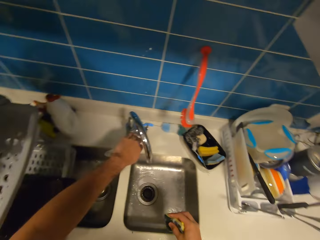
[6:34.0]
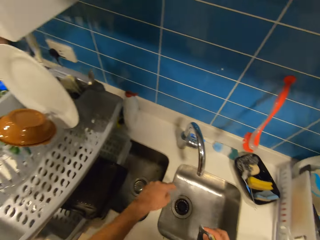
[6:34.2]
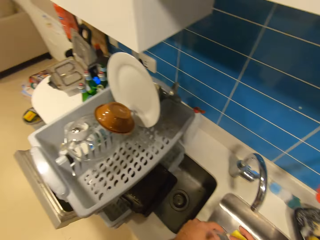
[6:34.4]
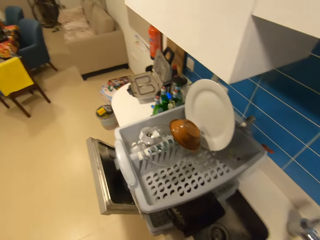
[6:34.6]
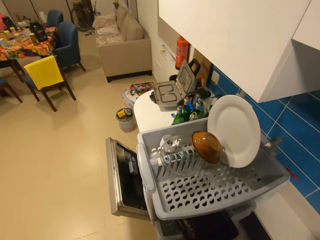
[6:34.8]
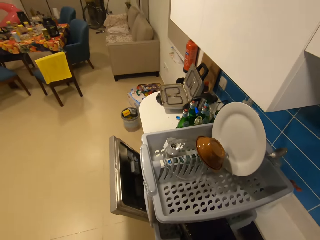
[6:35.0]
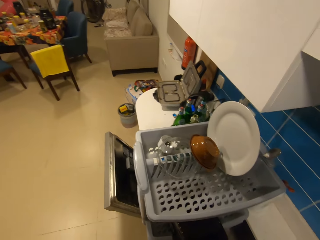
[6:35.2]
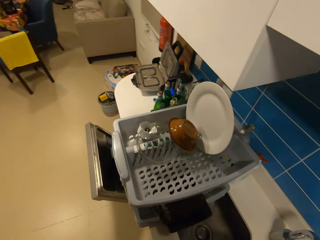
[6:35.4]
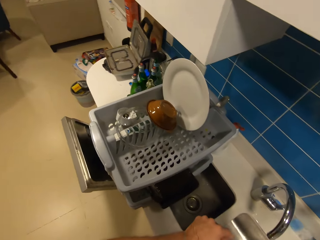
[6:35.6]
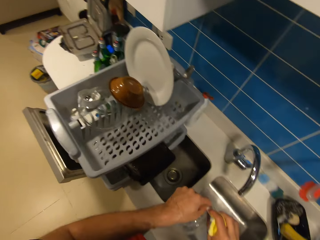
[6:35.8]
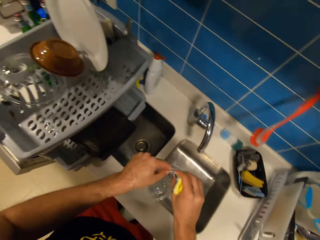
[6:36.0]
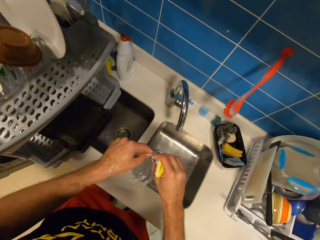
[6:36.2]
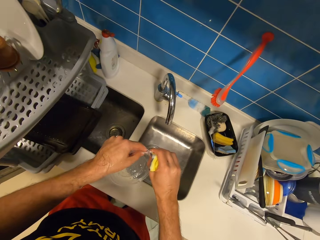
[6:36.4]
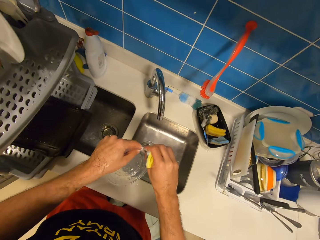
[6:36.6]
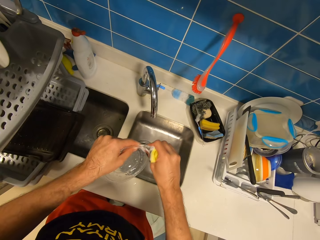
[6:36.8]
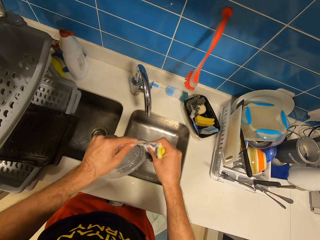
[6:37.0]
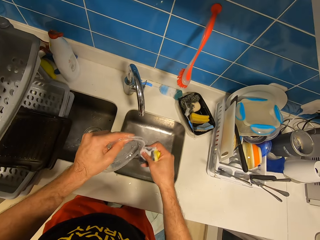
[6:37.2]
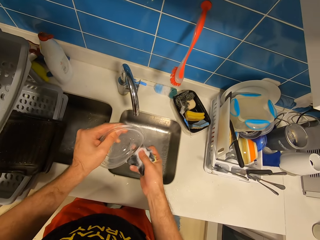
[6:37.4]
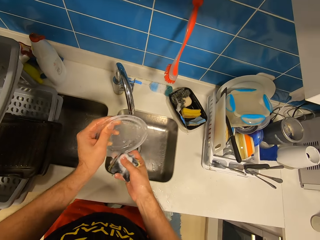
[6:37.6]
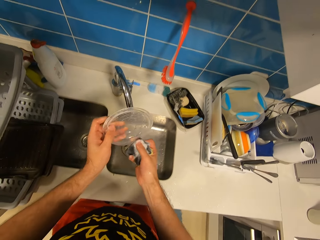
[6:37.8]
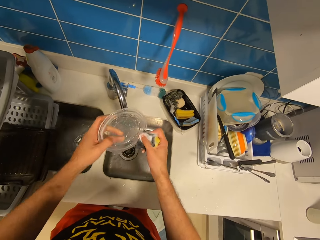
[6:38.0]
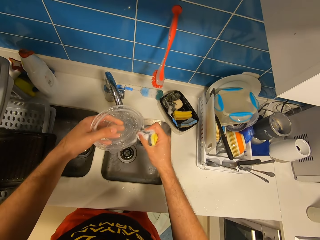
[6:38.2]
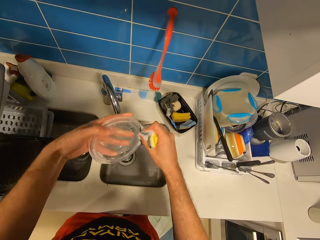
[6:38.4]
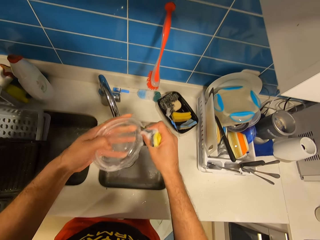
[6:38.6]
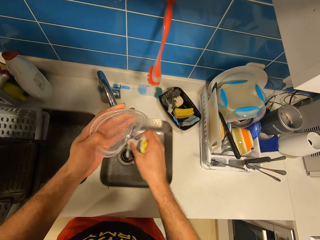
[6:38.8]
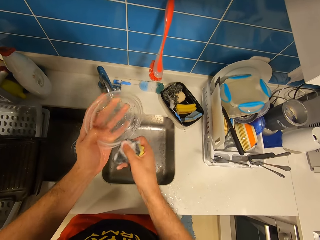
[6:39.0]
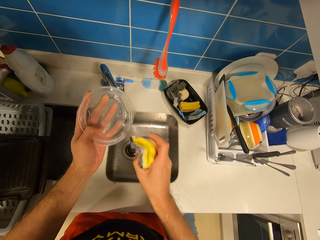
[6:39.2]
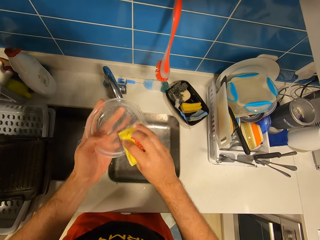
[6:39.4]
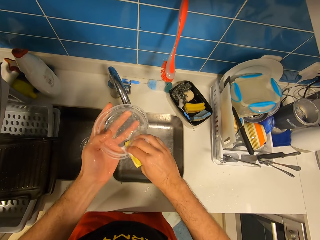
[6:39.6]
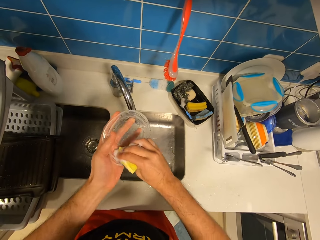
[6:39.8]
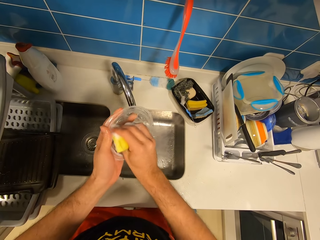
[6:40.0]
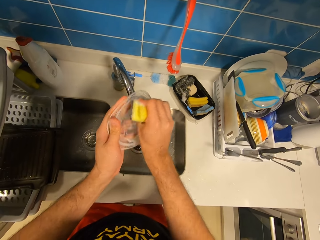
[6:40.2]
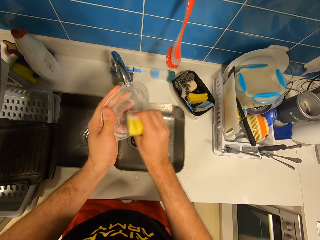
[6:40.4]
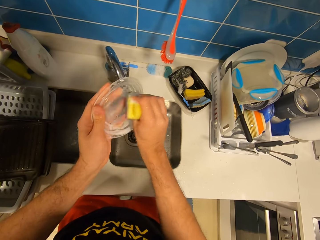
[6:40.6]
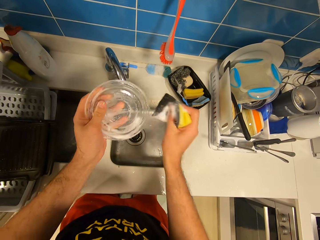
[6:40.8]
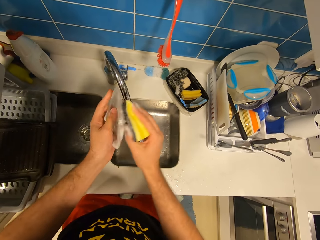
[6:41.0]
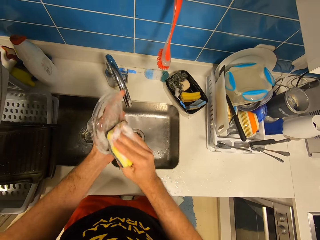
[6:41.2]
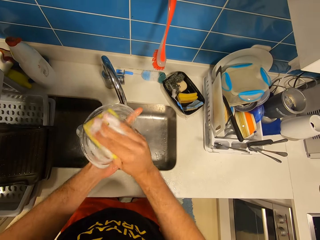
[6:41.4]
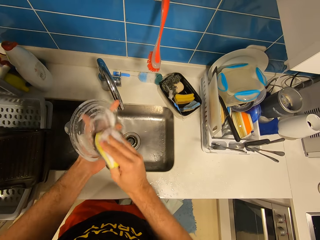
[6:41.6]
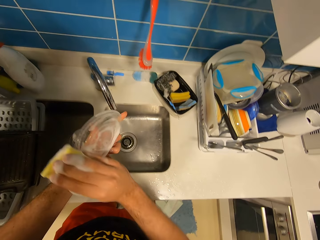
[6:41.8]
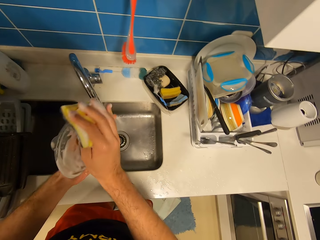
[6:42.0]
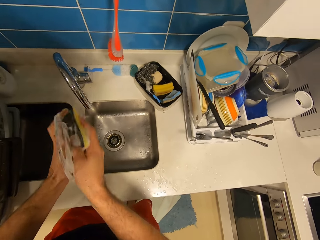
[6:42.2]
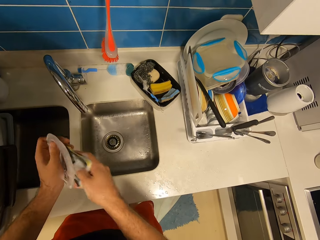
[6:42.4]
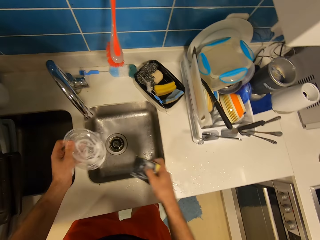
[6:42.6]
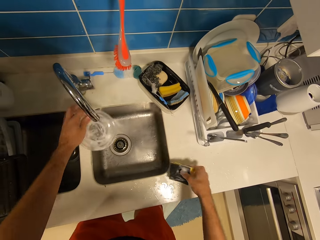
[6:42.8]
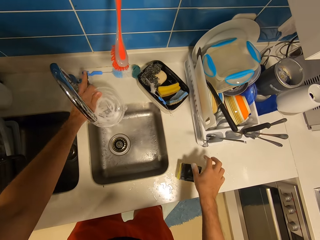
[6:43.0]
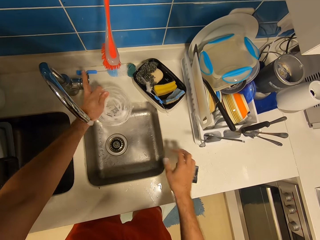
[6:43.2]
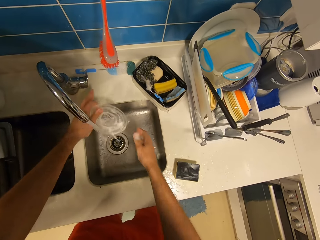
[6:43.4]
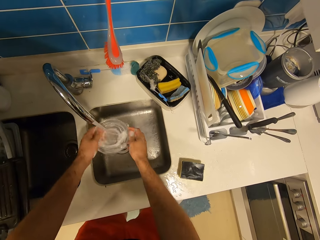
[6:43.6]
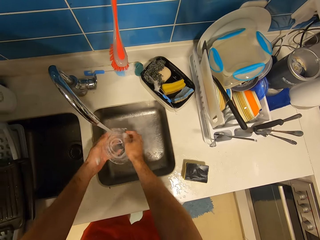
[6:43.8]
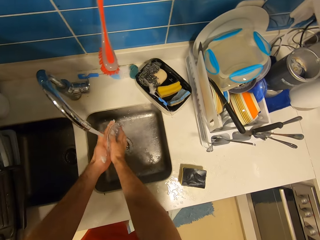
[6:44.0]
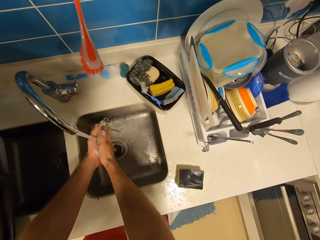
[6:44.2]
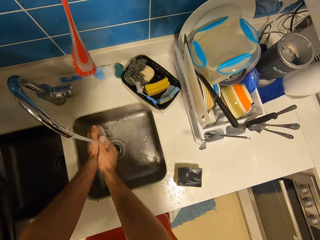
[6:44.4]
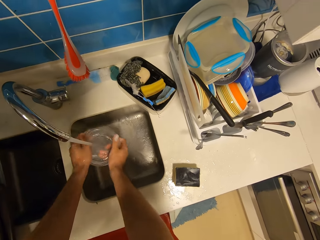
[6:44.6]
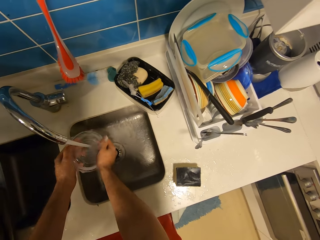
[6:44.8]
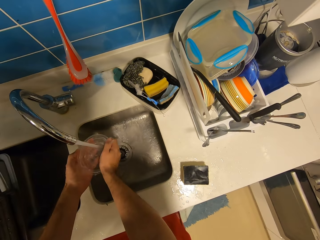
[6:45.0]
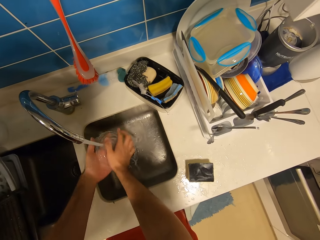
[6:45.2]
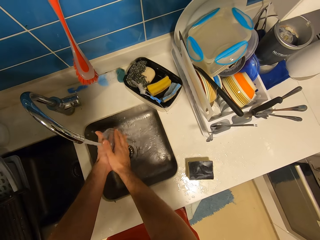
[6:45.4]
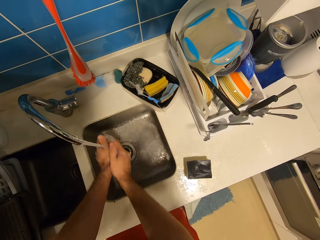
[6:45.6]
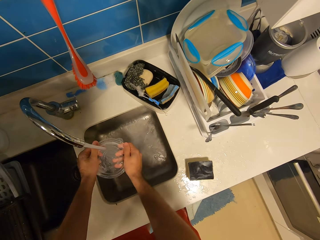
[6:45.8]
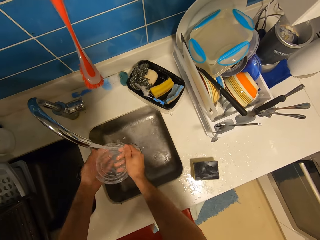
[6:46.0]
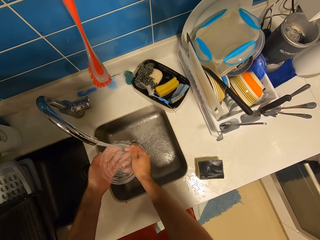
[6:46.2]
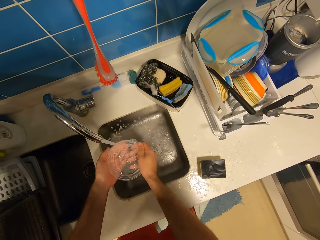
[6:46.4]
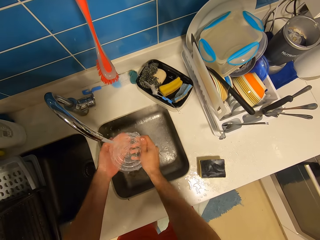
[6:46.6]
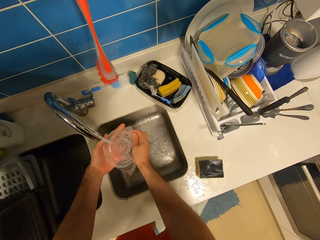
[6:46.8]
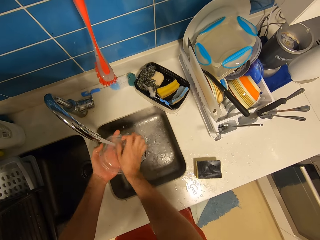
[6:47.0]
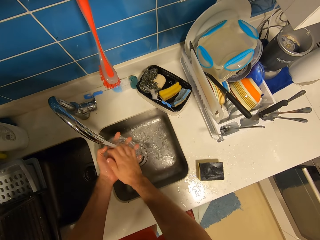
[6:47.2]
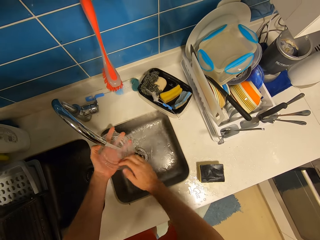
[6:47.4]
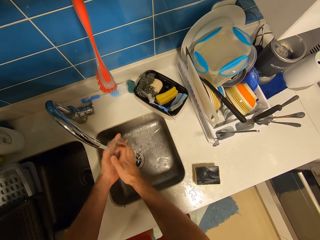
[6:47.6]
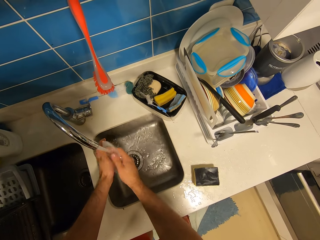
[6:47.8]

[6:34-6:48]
The camera wearer closes the tap with his left hand. He washes the lid with the sponge in his right hand. He opens the tap with his left hand. He rinses the lid under the tap with both hands.

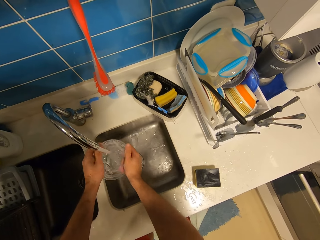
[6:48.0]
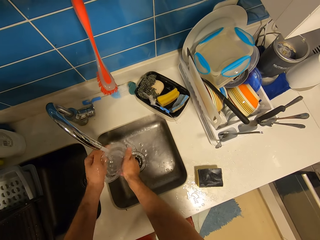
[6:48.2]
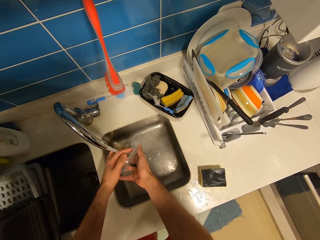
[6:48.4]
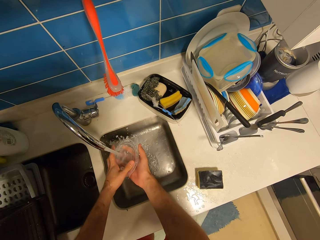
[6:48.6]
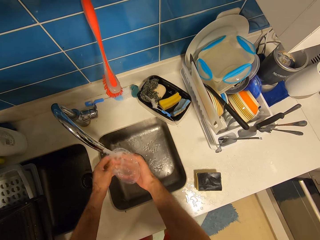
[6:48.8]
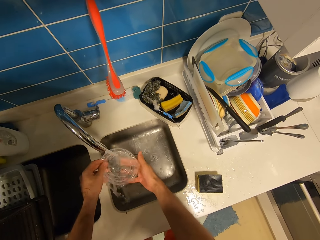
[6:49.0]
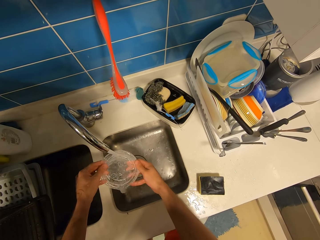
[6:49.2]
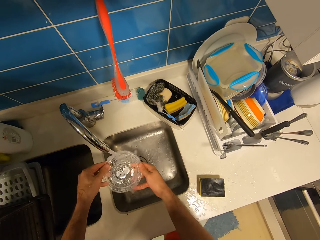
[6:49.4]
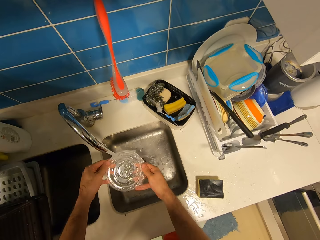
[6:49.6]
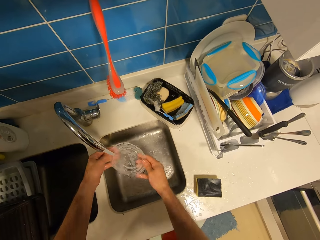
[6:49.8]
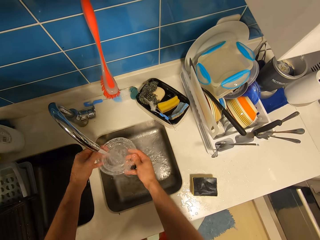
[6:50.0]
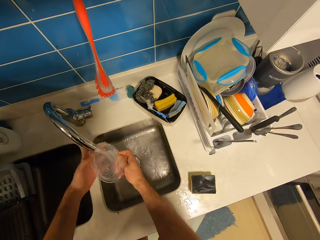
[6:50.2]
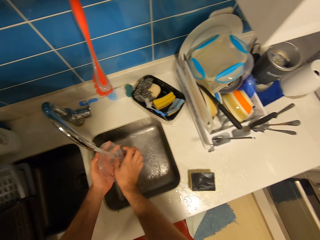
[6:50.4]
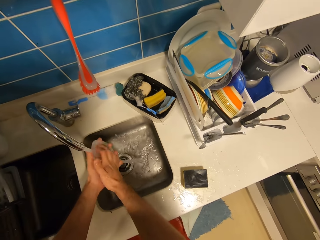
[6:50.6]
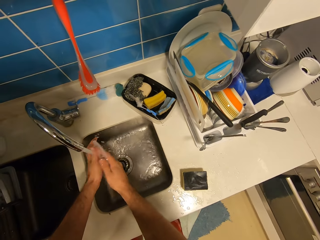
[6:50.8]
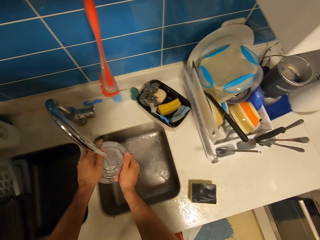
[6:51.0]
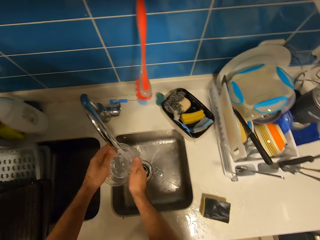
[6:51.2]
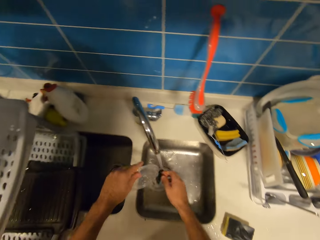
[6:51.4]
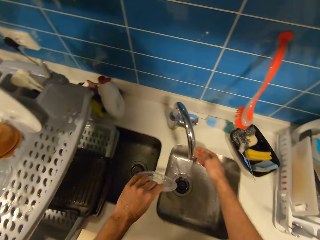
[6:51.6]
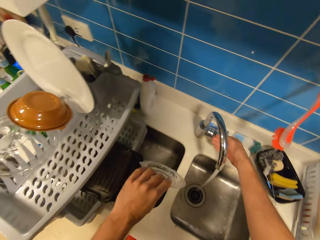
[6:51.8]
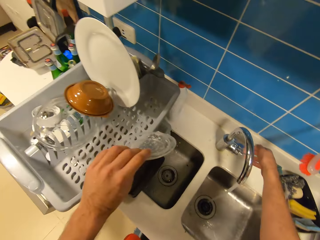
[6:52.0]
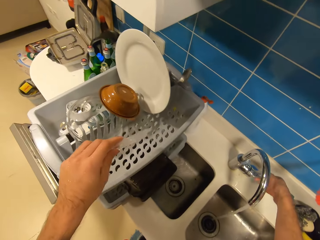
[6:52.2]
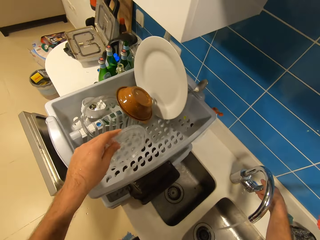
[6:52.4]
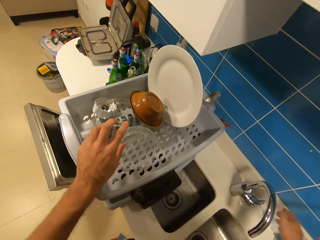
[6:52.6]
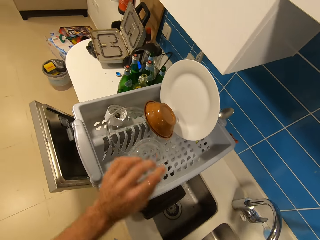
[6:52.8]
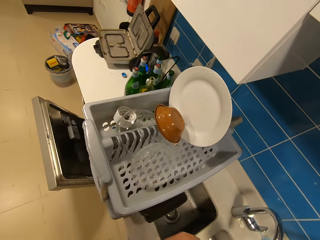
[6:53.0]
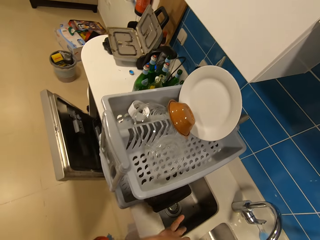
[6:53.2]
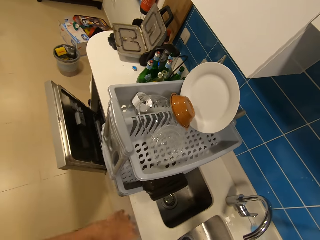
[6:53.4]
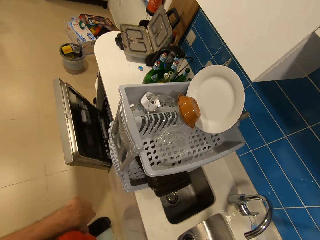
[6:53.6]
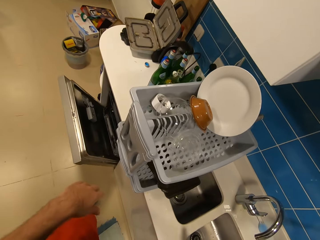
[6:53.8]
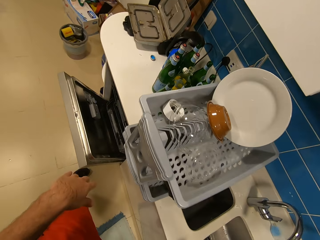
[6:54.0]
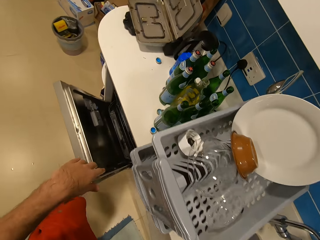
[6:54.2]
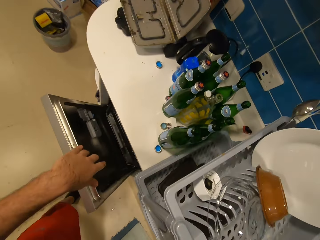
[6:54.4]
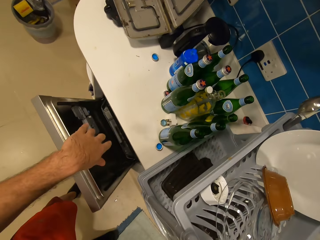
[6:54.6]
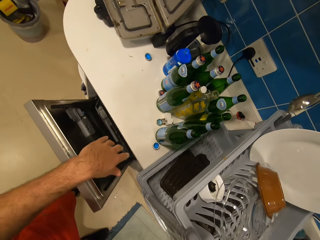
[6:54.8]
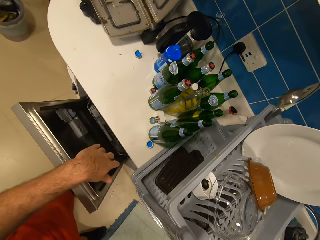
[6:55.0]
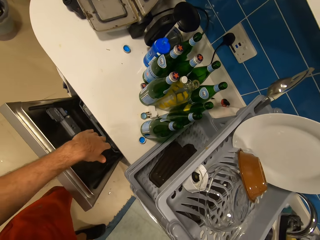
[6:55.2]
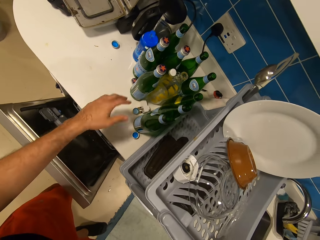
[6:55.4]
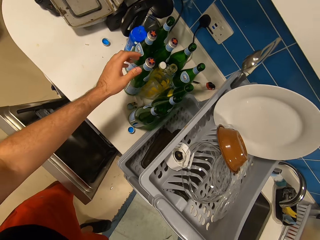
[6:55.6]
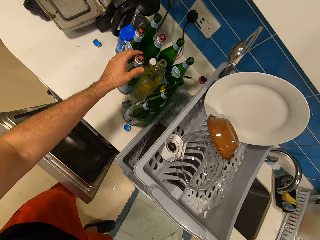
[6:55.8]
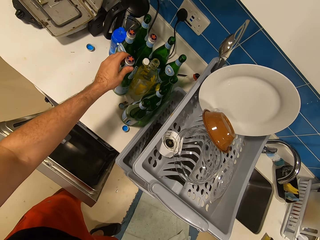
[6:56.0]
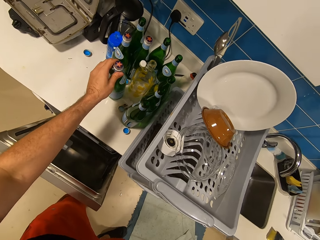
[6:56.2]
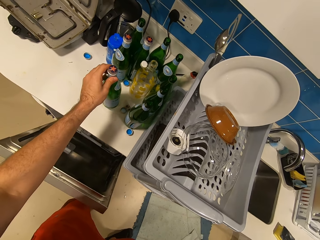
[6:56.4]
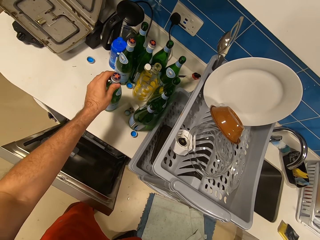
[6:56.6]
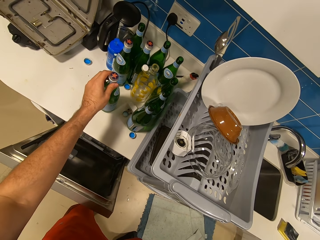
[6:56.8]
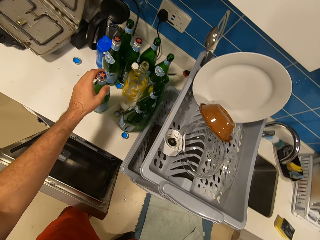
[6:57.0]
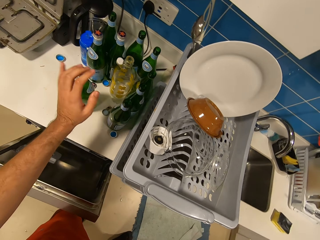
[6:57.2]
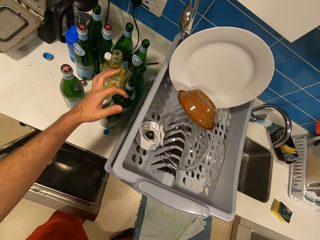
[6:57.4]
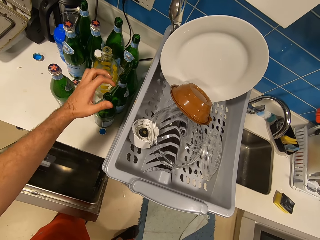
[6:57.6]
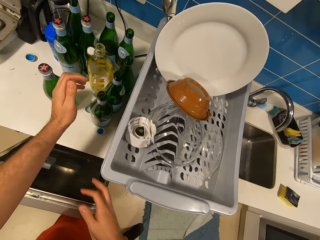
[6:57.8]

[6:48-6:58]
The camera wearer places the lid on the plate rack with his left hand. He walks towards the bottles on the kitchen slab. He picks up the glass bottles. He moves a bottle on the kitchen slab.
